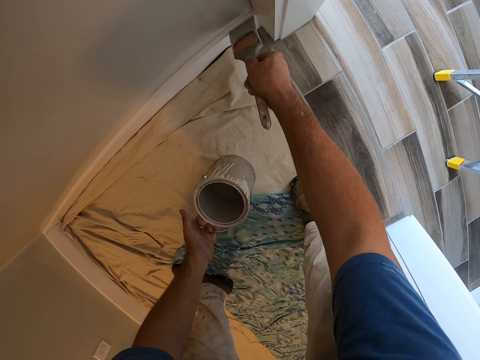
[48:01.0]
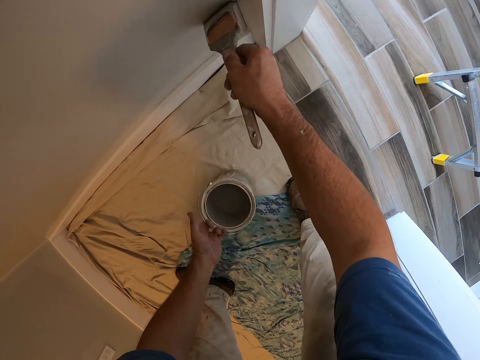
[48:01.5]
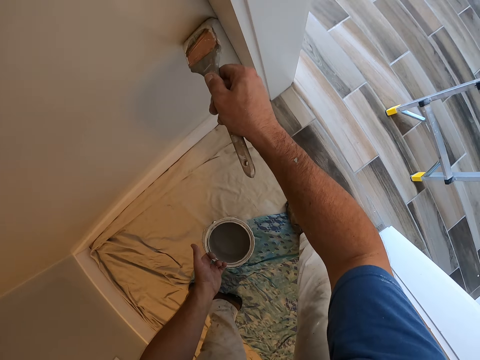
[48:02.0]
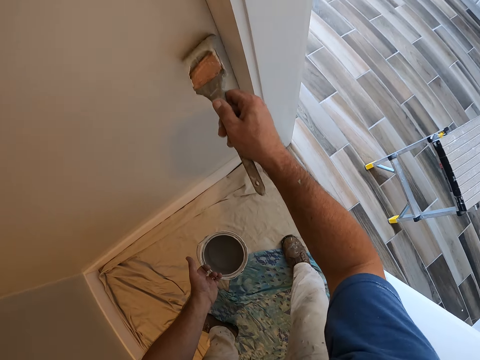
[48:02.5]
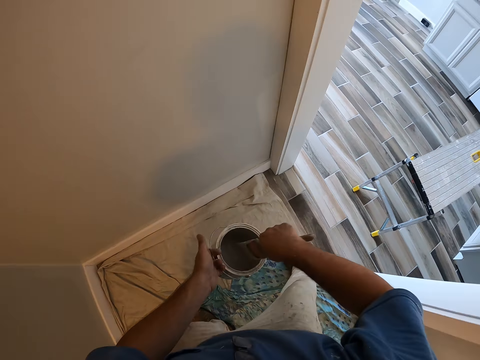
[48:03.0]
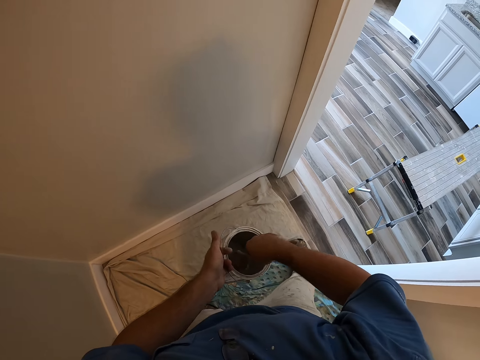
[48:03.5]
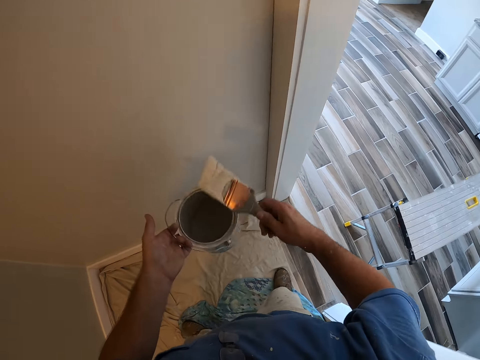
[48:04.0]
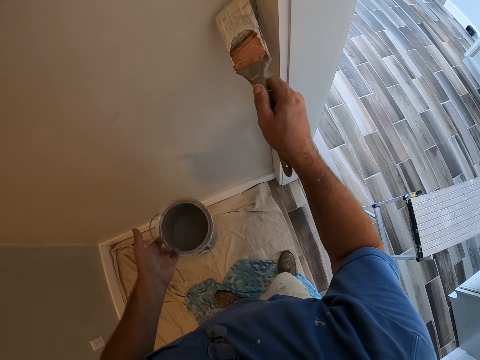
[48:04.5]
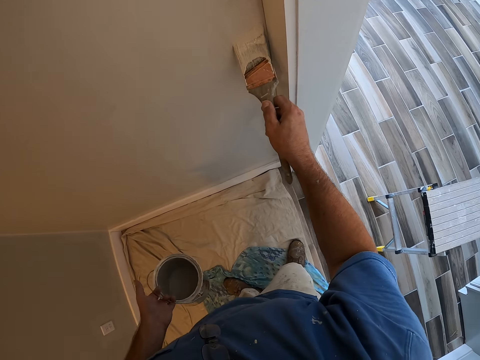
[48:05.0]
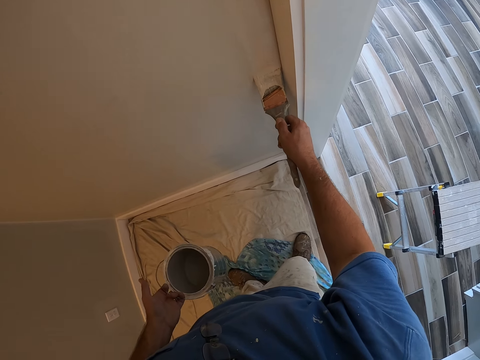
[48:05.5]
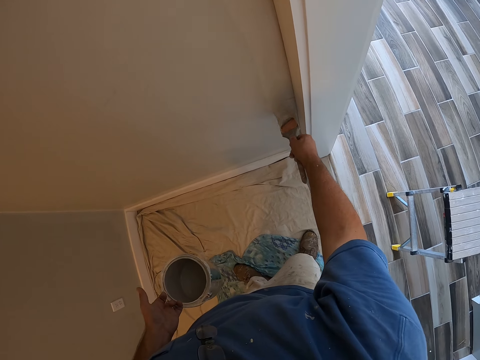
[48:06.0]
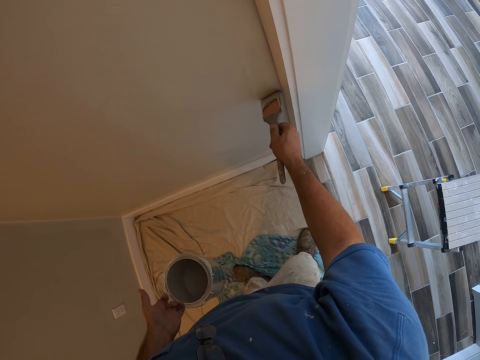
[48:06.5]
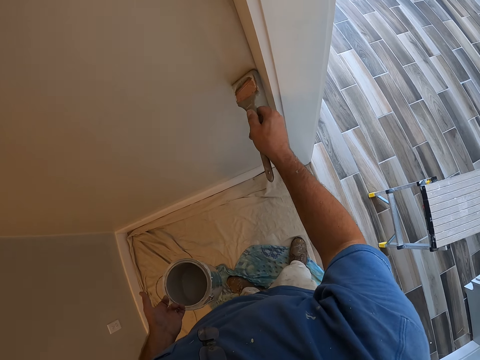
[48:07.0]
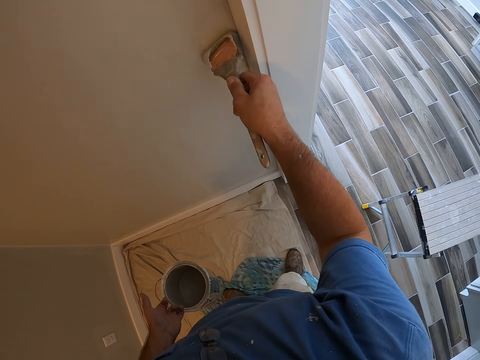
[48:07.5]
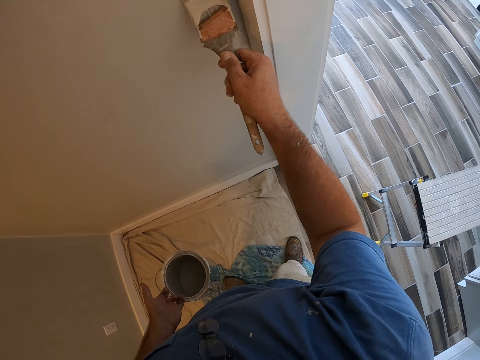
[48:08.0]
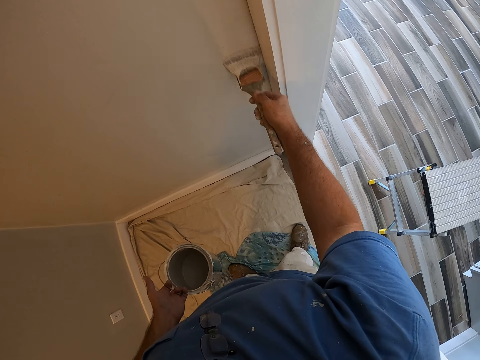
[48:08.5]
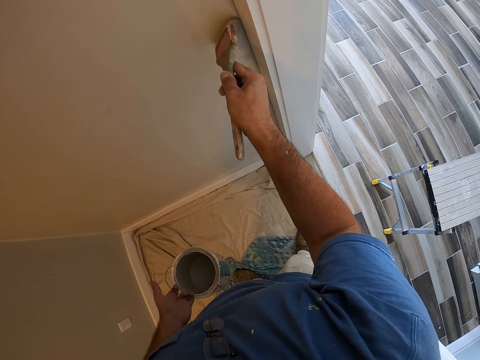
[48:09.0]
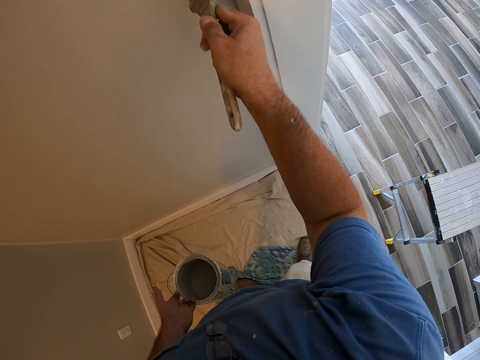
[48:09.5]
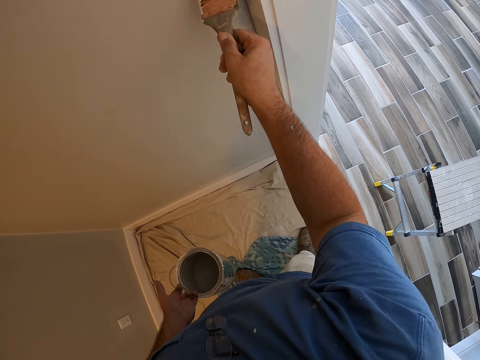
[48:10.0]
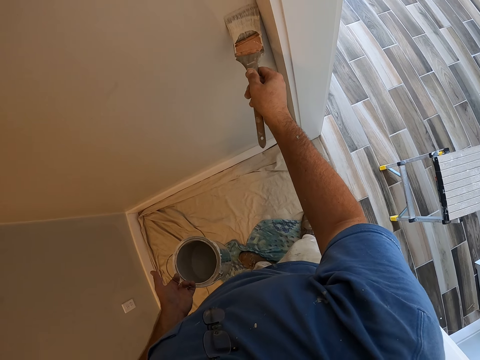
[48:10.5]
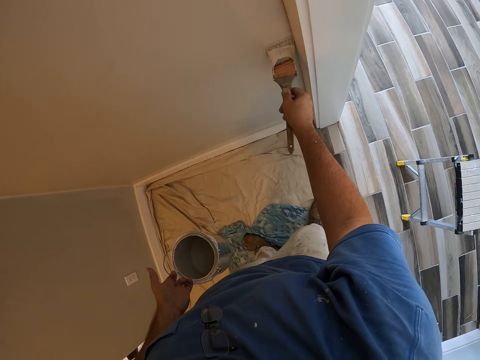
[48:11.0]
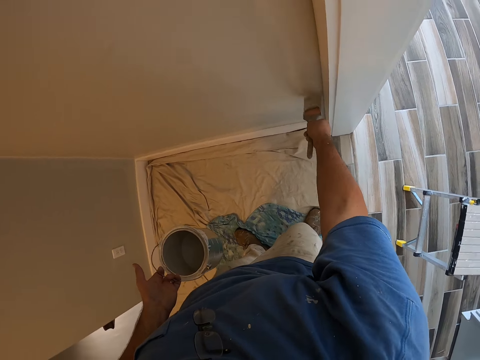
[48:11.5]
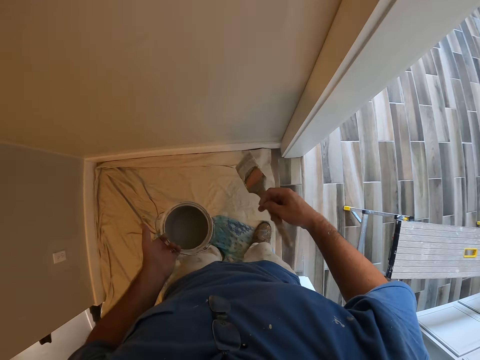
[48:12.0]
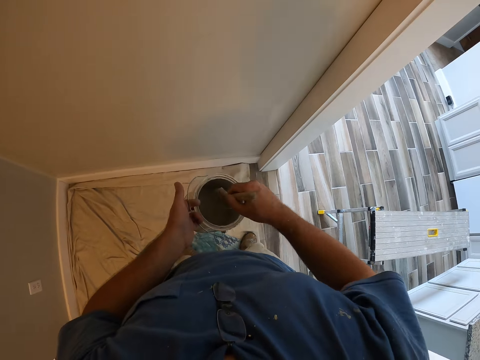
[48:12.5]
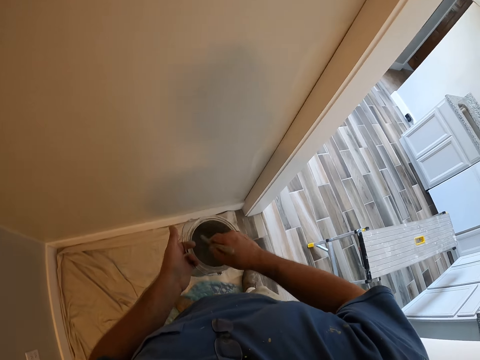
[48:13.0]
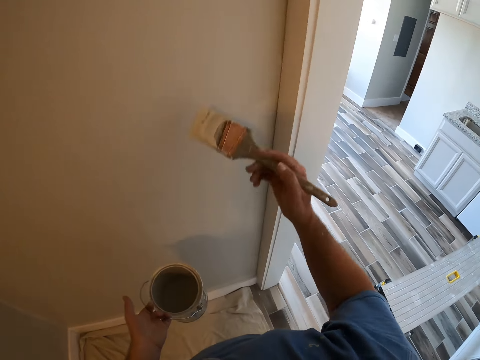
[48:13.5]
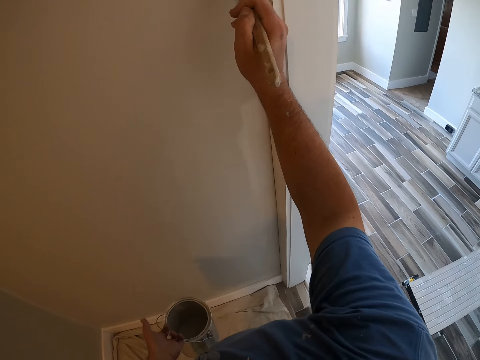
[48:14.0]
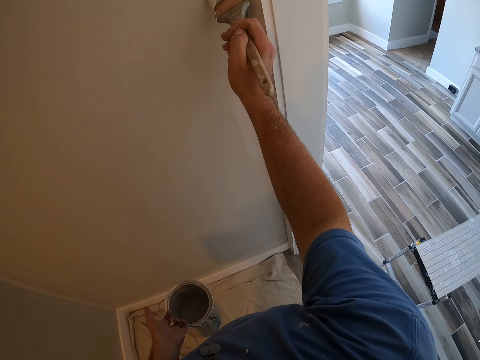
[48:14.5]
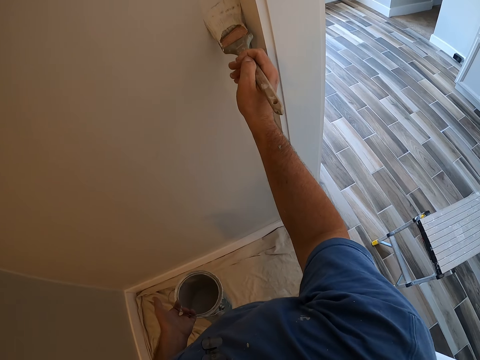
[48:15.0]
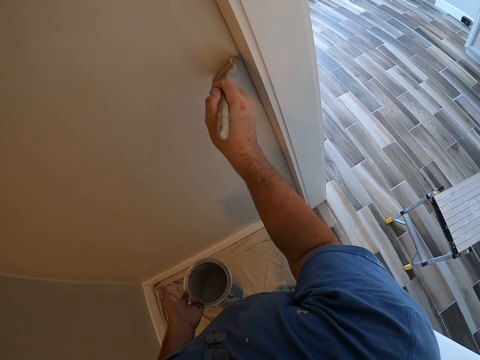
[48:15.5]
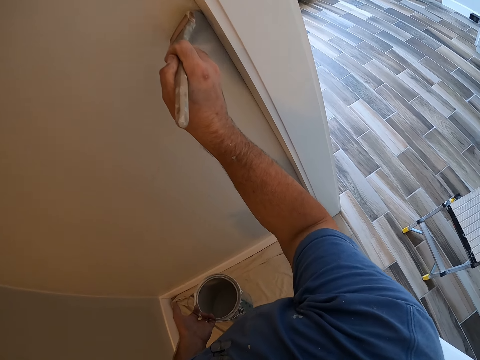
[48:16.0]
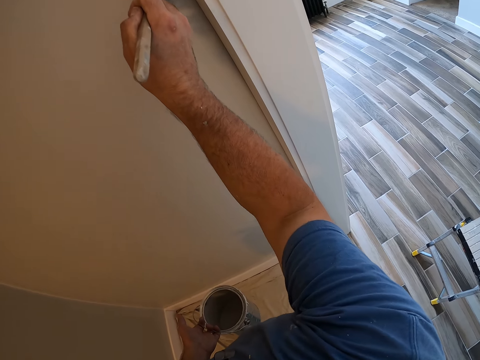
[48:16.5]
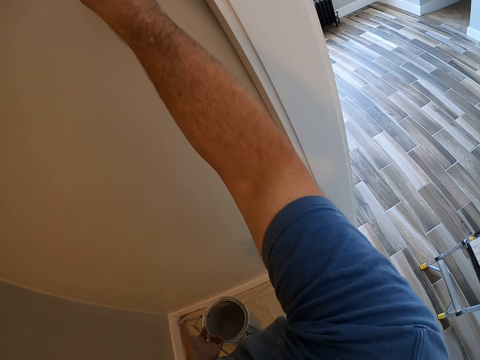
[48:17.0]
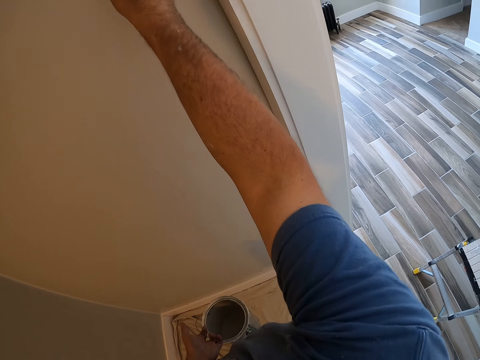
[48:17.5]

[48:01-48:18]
The camera wearer dips the brush in paint from the paint container. They paint the wall of the room with the paint brush. They dip the brush in paint from the paint container again and paint the wall of the room with the paint brush again.

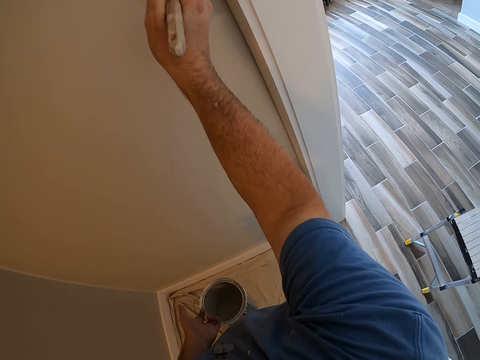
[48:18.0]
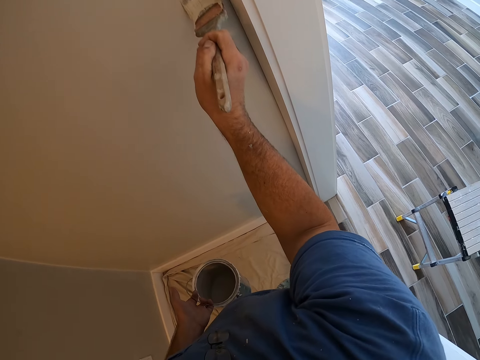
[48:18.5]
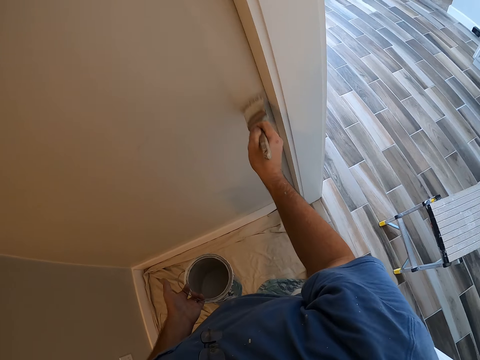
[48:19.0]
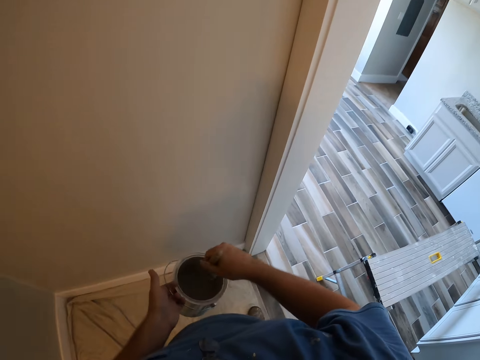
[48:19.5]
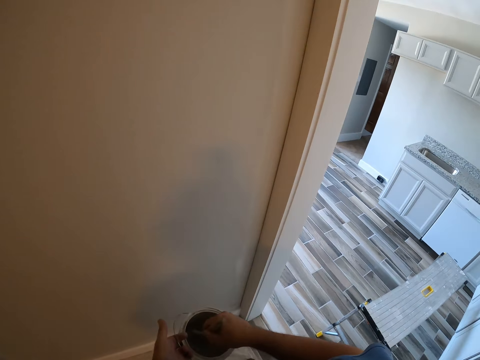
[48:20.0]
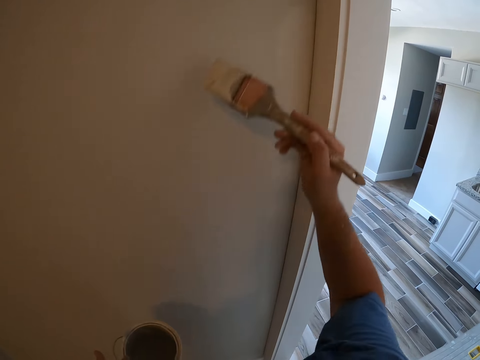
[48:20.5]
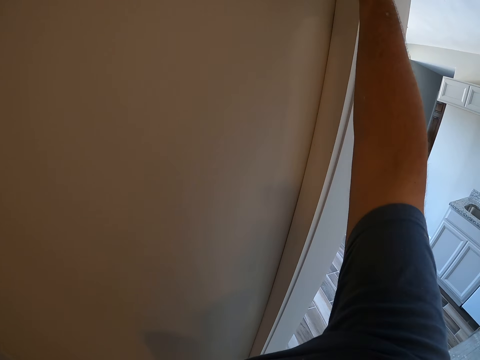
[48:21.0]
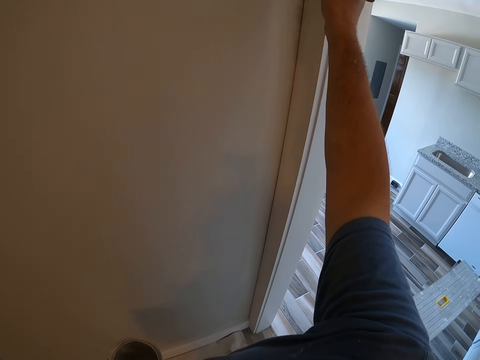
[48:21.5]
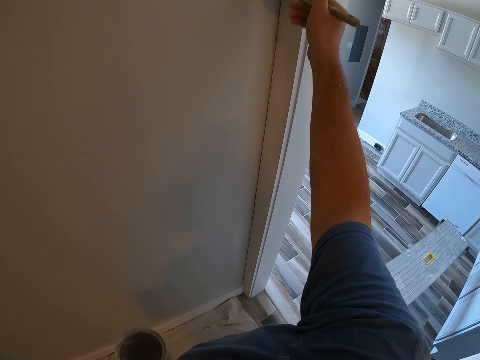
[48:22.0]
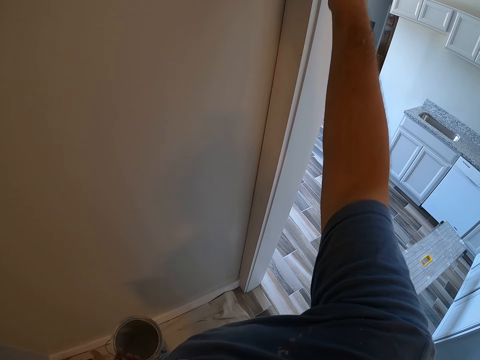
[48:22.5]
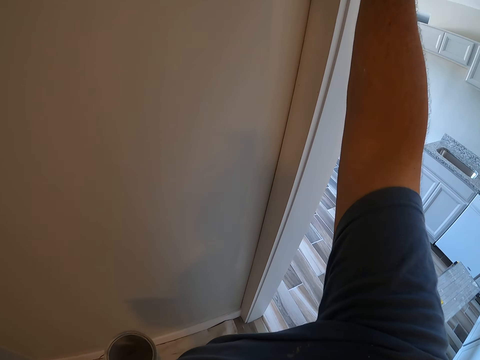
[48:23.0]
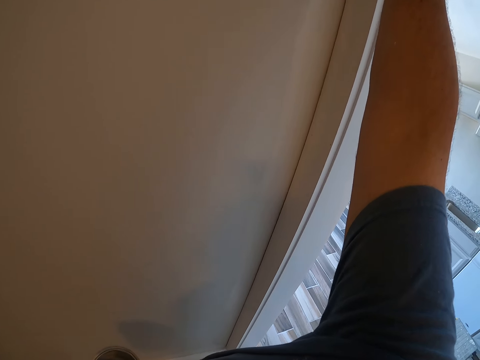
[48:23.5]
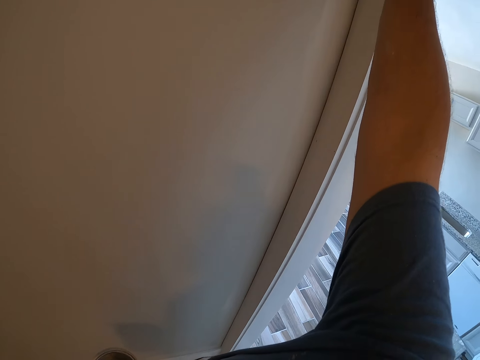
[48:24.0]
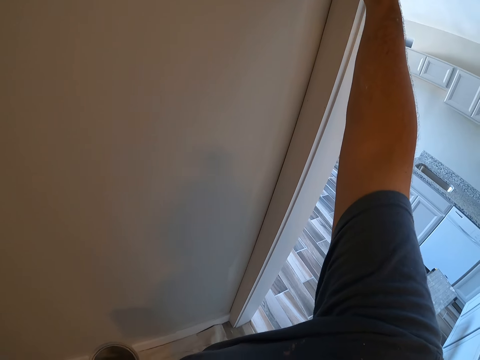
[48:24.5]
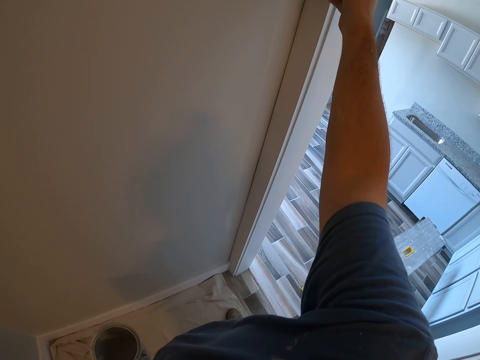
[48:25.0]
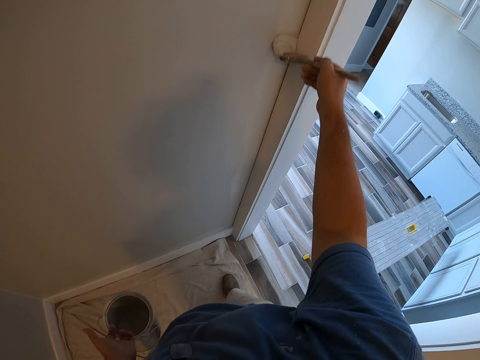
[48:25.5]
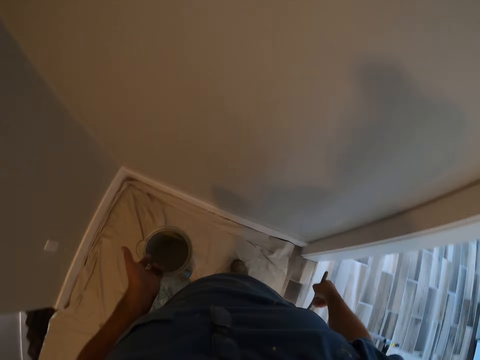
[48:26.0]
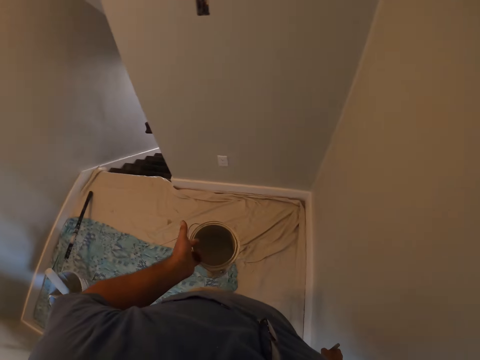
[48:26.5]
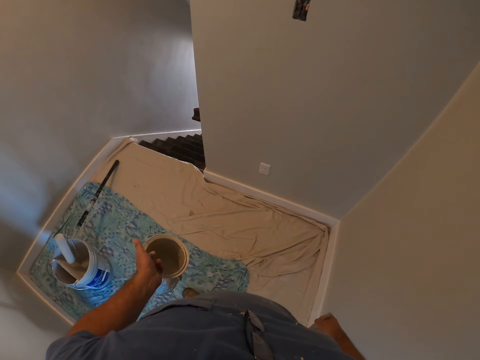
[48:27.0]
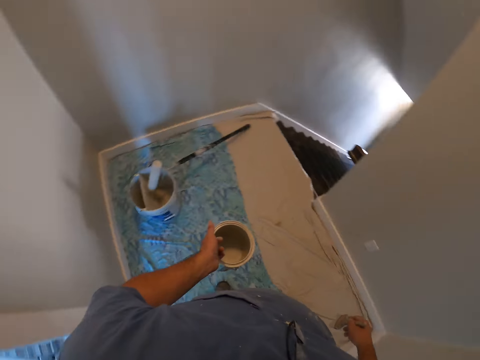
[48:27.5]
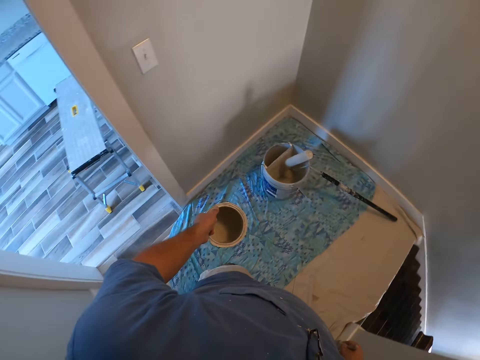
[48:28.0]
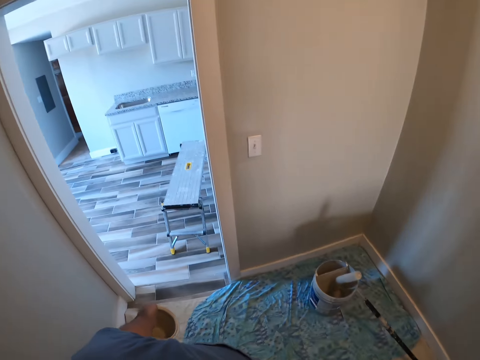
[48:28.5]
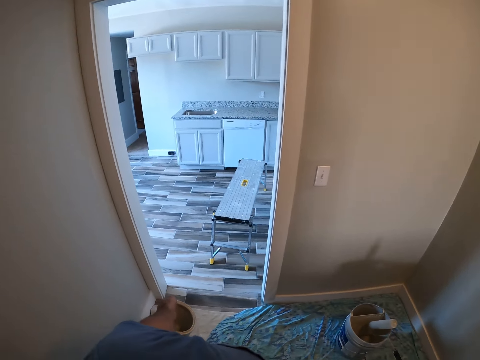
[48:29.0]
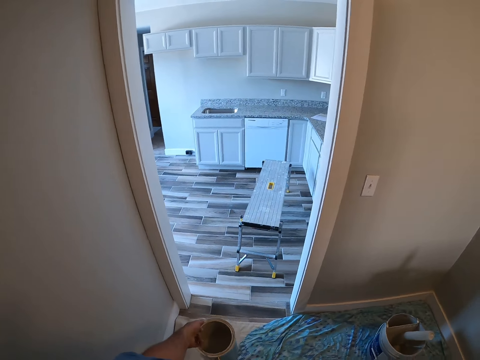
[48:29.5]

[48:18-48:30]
The camera wearer dips the brush in paint from the paint container. They paint the wall of the room with the paint brush. They walk around the room.
